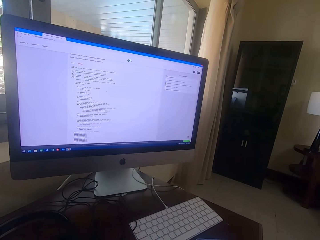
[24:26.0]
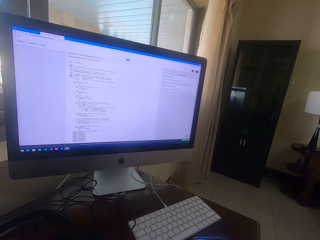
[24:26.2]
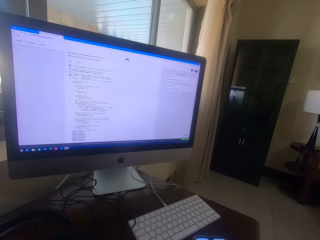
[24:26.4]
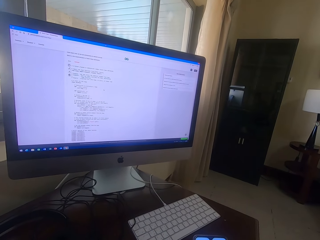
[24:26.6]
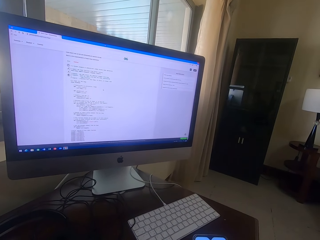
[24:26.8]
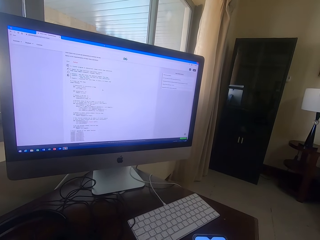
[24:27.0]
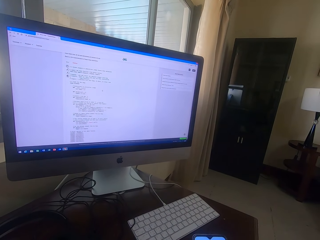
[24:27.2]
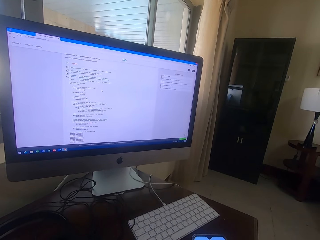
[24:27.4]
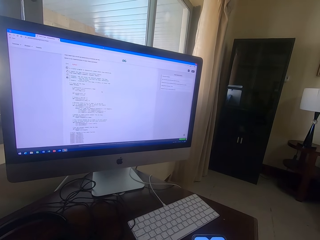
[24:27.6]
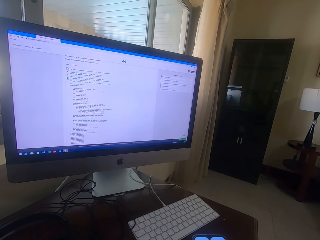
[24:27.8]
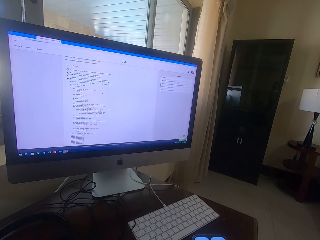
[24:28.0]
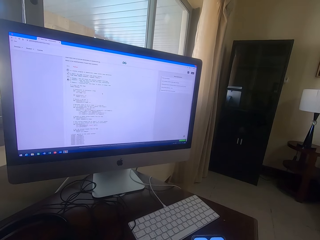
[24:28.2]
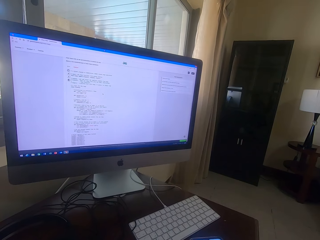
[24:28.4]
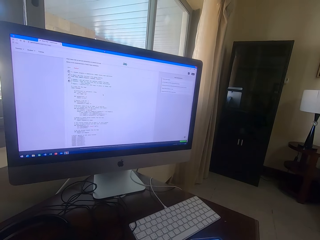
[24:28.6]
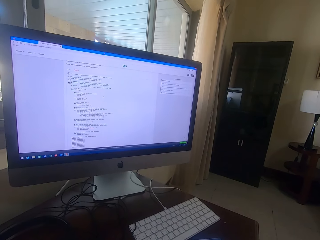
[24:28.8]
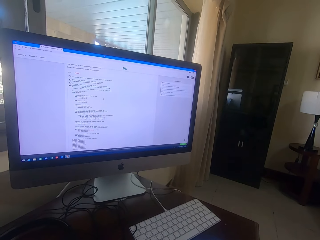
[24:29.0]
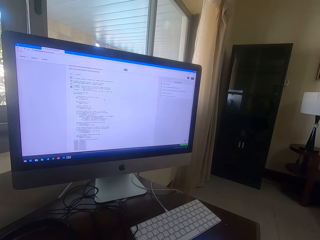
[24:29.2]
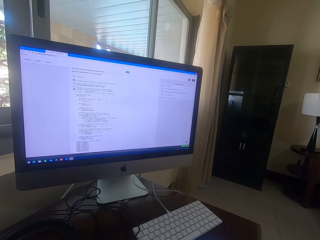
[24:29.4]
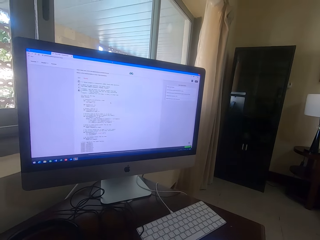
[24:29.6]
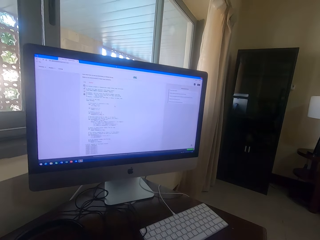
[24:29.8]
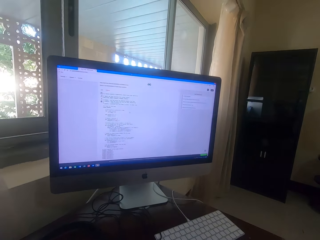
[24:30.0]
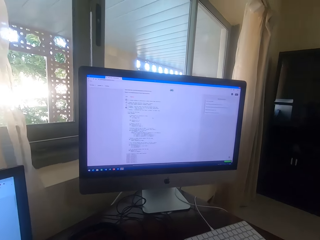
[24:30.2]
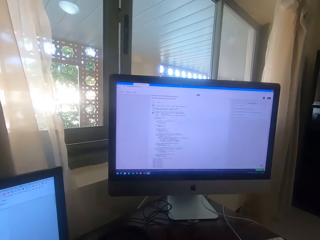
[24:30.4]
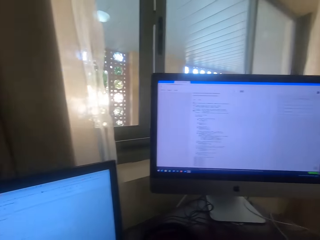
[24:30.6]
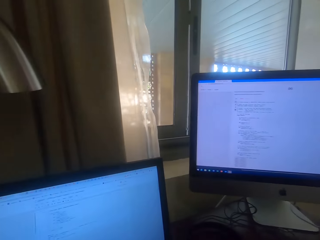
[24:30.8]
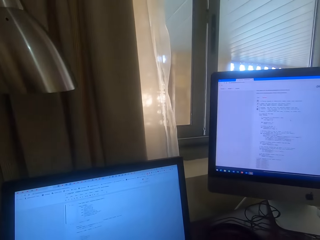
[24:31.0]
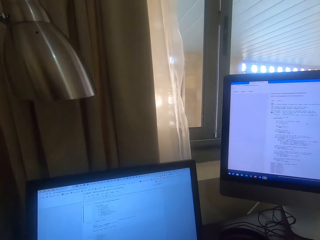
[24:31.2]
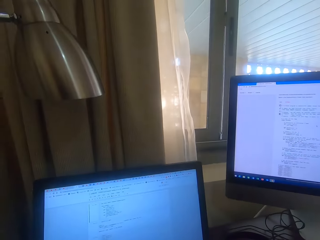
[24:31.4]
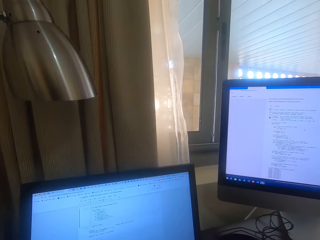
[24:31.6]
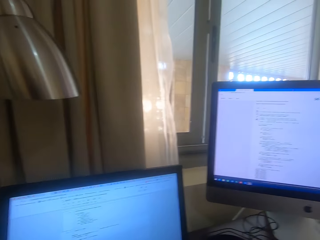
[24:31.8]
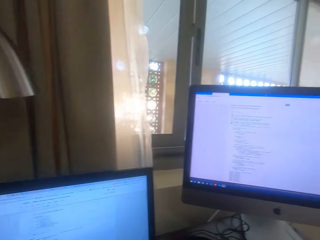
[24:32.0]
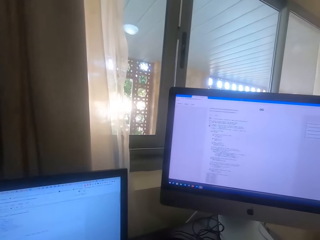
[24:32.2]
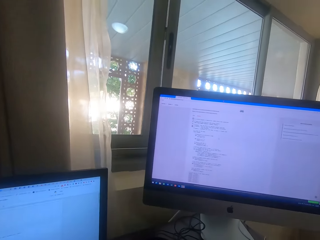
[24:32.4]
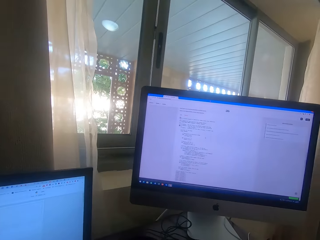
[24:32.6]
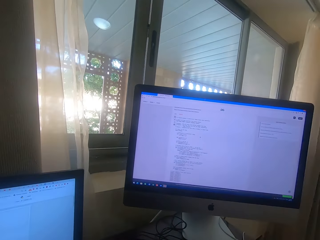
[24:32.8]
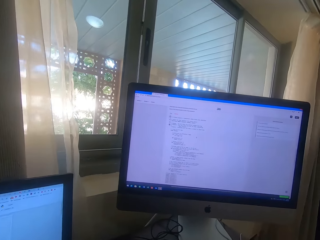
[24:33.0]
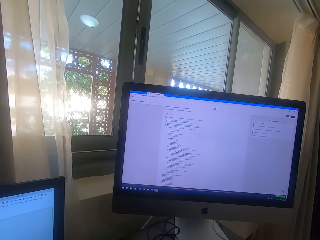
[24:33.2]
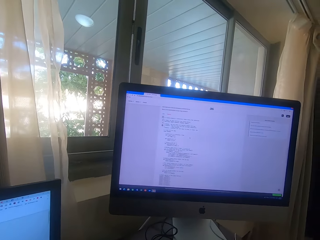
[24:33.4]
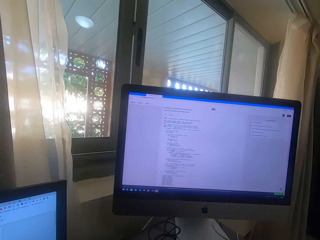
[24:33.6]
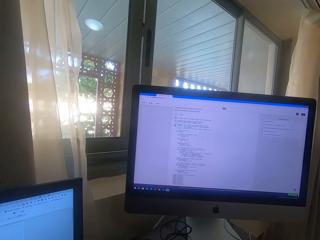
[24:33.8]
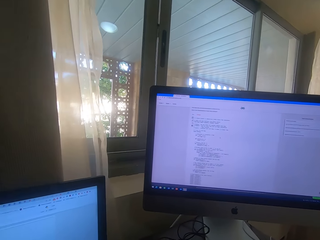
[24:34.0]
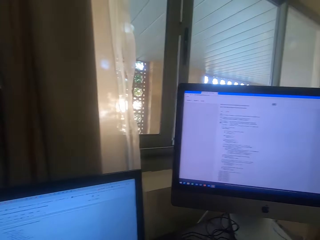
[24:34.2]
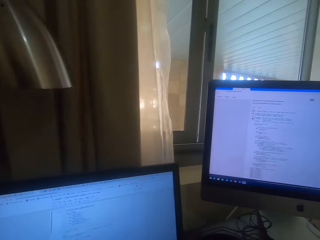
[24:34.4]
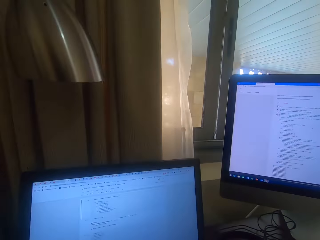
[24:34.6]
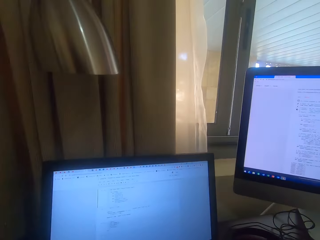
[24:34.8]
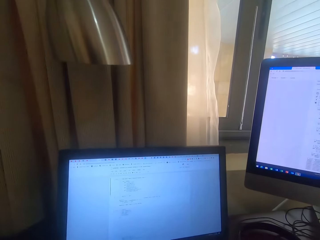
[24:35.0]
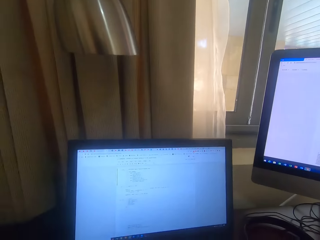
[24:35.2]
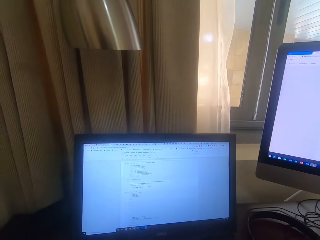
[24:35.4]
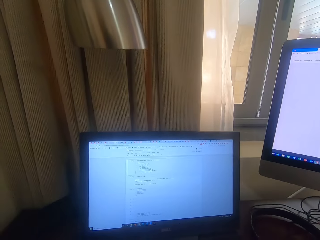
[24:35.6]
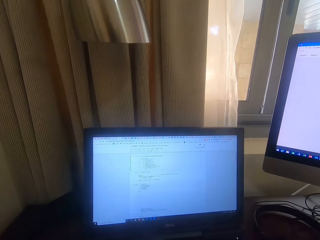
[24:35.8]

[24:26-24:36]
The camera wearer holds the phone. They stare at the desktop.

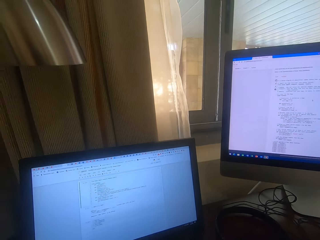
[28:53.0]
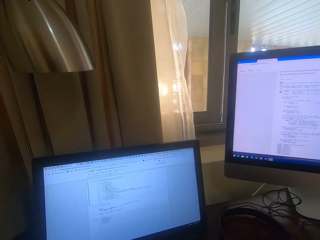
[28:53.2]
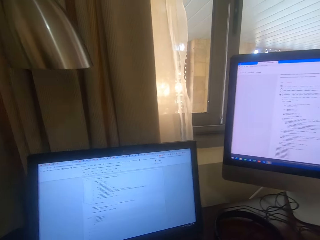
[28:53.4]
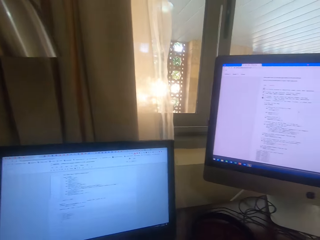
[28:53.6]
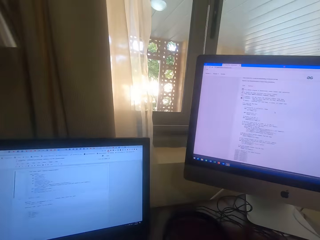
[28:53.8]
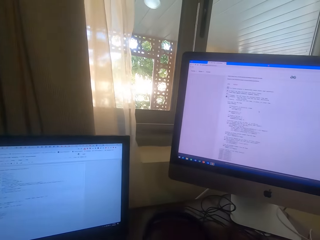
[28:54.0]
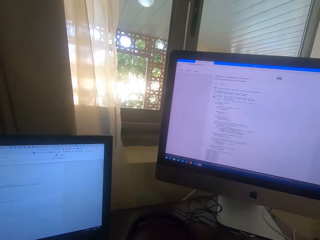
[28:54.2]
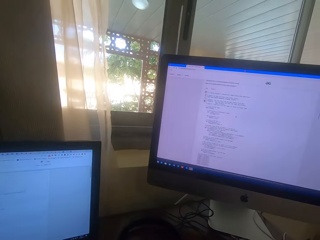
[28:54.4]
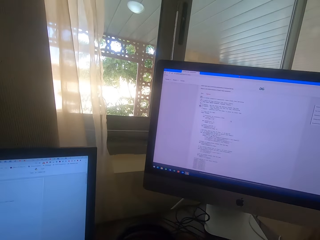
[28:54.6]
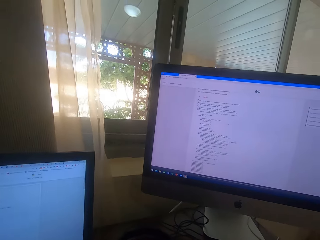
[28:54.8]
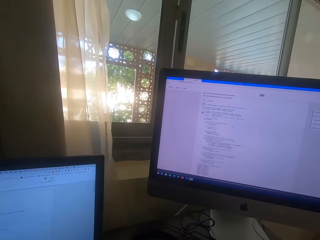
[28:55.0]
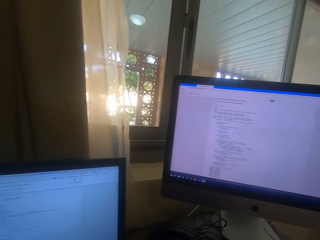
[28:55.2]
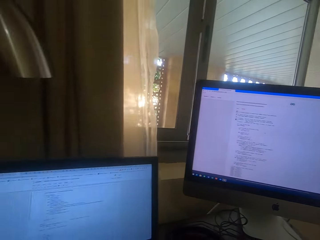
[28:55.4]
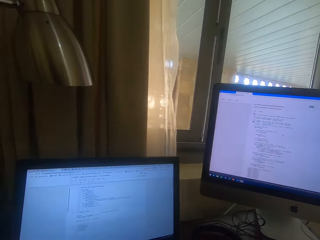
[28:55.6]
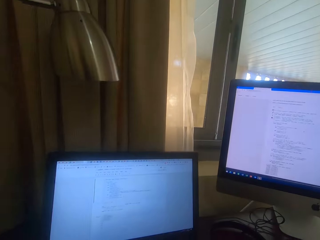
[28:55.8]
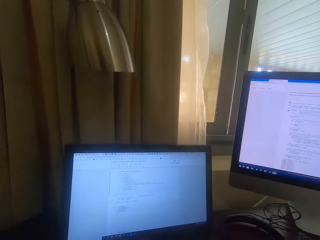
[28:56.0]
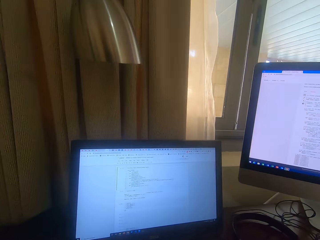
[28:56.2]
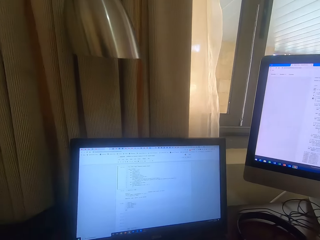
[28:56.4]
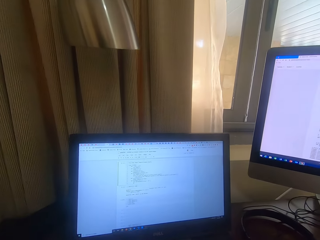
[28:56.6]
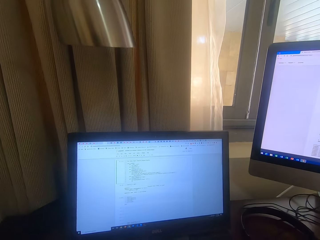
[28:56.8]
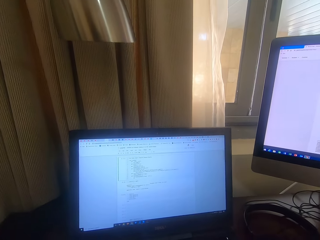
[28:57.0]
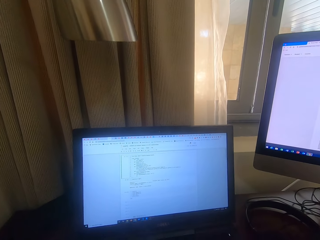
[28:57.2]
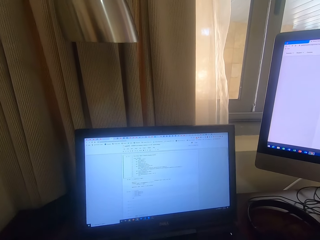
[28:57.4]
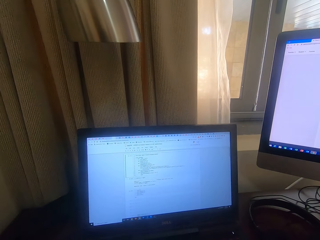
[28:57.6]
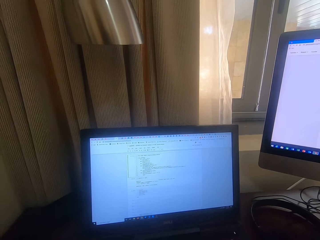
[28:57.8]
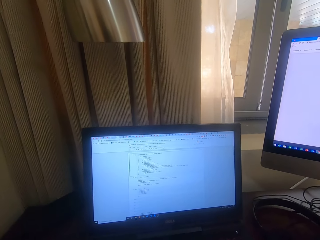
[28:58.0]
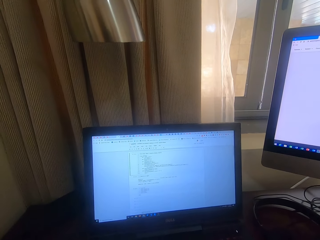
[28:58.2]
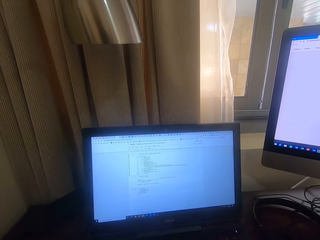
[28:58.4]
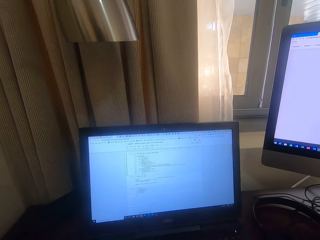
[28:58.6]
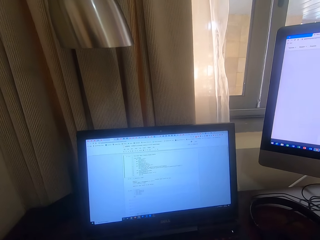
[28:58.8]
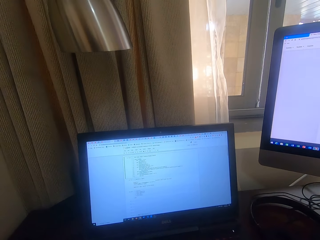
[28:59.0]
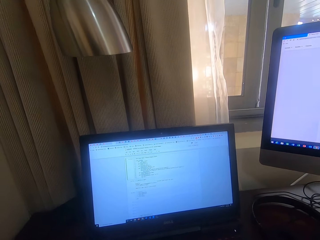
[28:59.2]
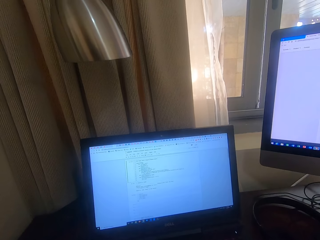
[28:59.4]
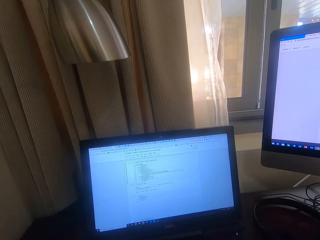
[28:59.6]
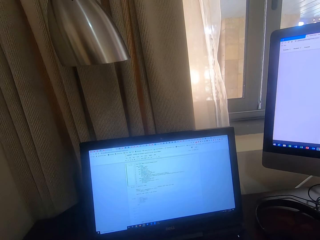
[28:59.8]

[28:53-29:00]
The camera wearer is looking at the computers.

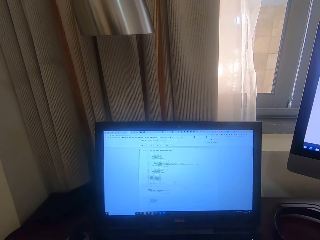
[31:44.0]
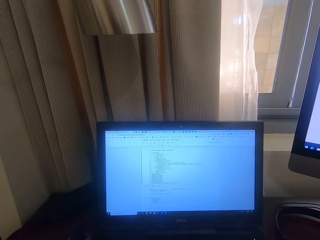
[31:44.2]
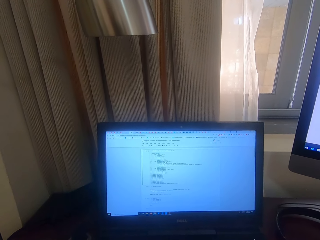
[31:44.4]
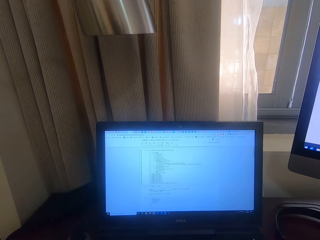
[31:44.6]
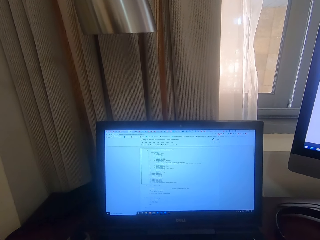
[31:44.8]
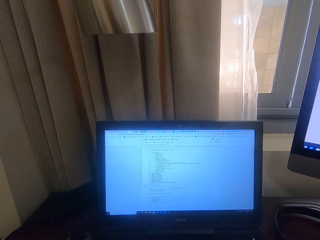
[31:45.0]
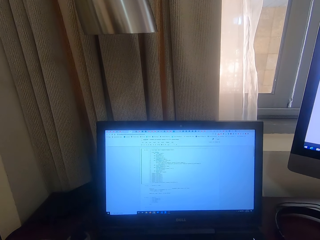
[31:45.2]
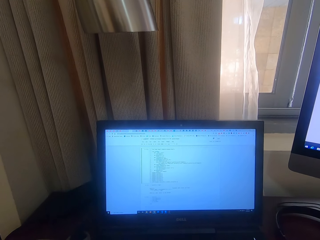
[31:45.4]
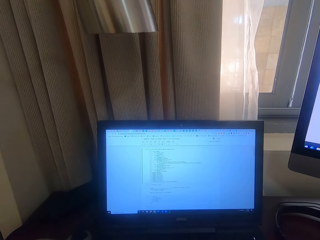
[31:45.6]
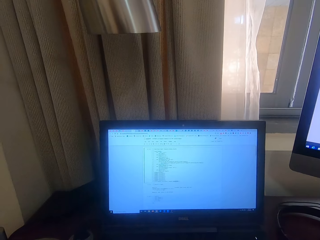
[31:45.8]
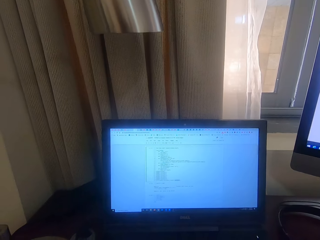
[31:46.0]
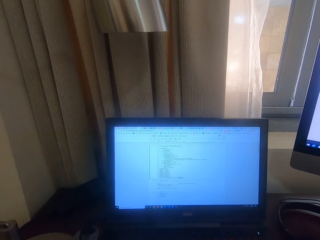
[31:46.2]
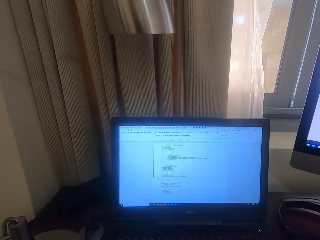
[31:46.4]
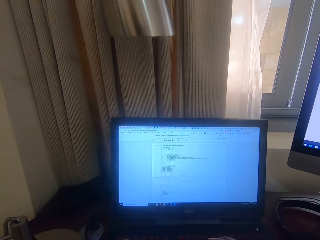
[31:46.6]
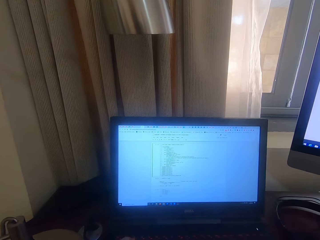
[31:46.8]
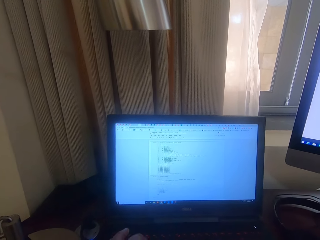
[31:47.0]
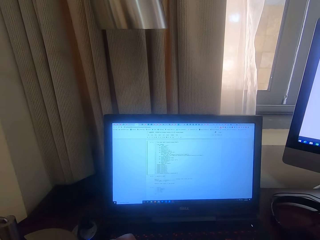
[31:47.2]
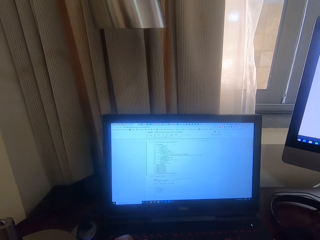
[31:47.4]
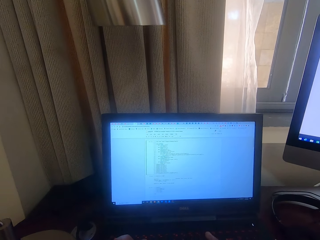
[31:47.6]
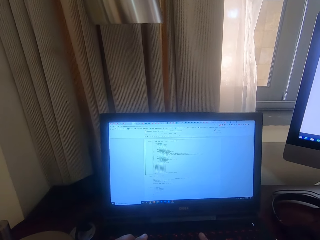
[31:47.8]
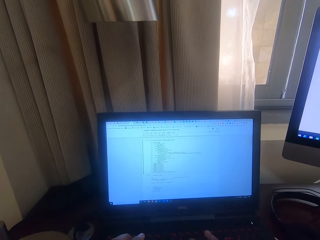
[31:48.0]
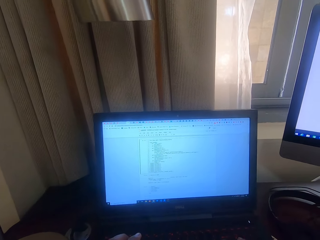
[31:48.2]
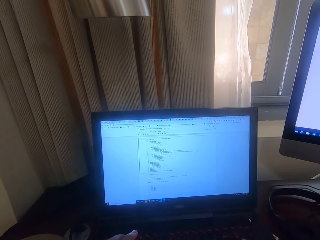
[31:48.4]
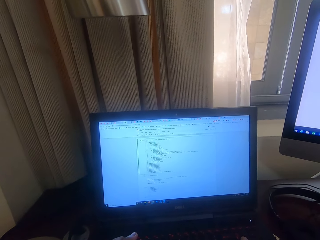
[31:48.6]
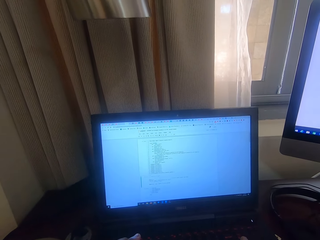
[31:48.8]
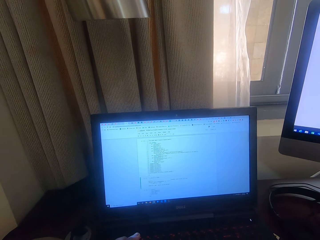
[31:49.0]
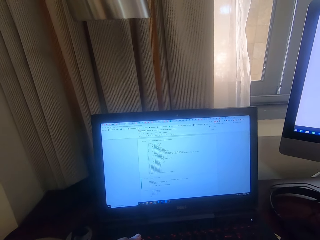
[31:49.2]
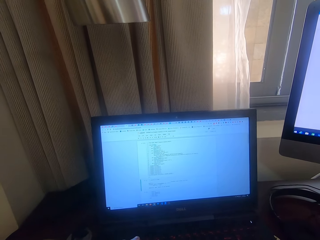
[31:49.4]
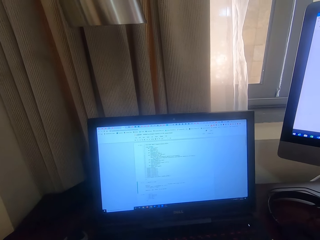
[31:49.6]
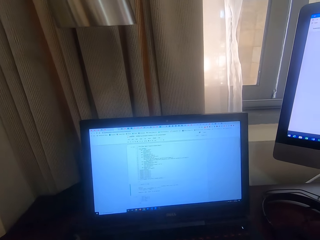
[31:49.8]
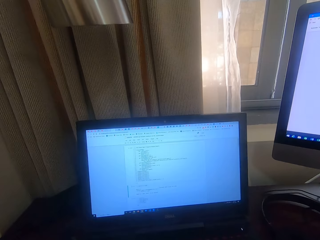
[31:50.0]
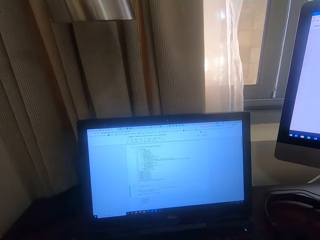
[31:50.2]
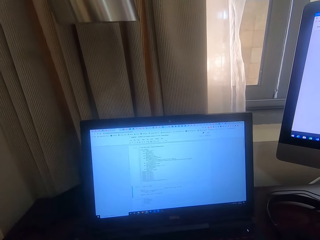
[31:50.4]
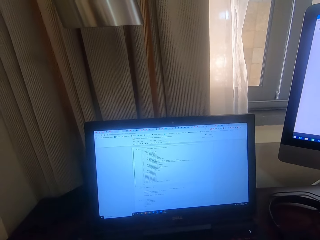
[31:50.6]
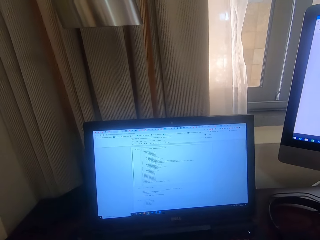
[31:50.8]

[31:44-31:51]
The camera wearer operates the desktop.
